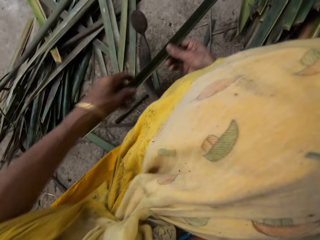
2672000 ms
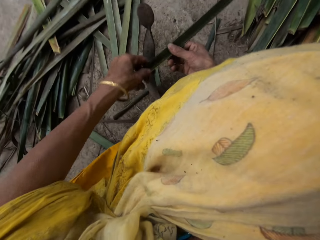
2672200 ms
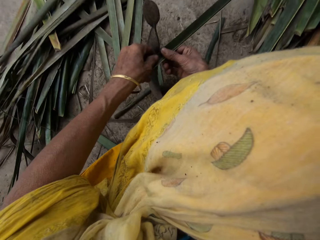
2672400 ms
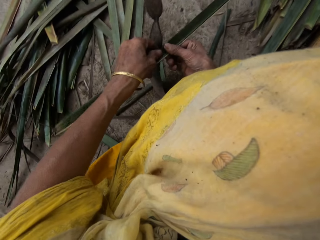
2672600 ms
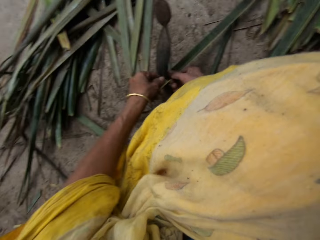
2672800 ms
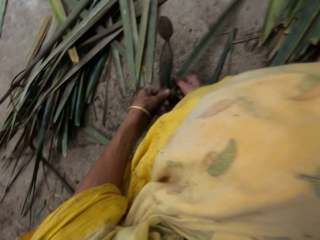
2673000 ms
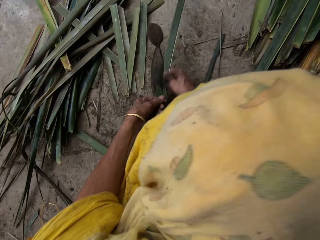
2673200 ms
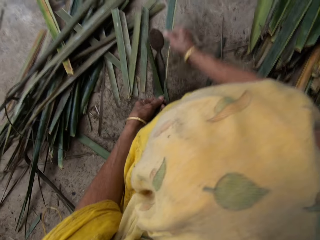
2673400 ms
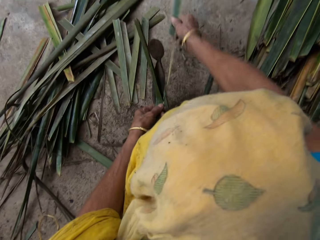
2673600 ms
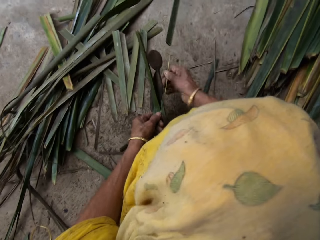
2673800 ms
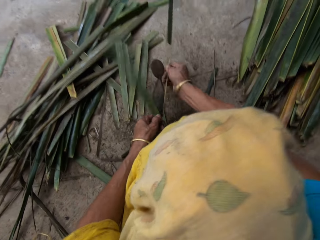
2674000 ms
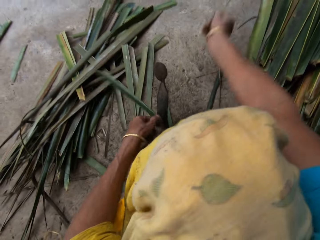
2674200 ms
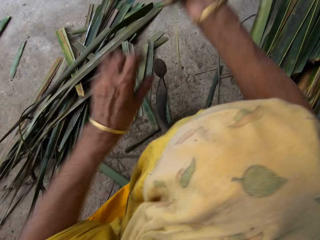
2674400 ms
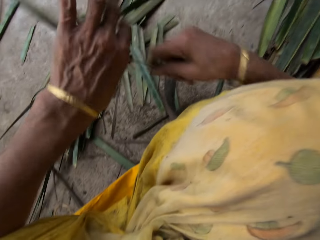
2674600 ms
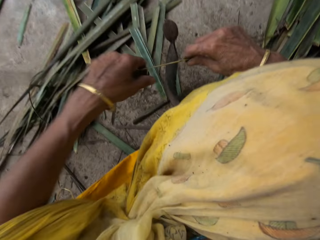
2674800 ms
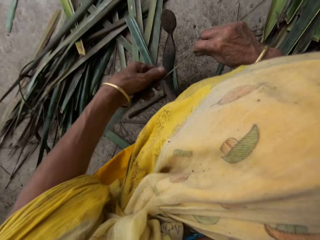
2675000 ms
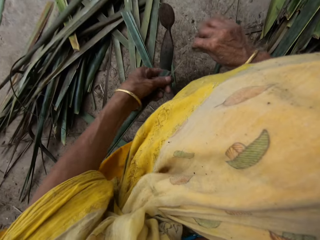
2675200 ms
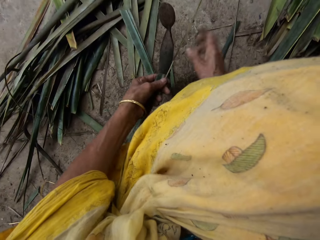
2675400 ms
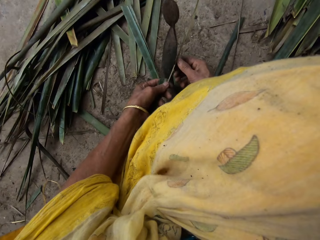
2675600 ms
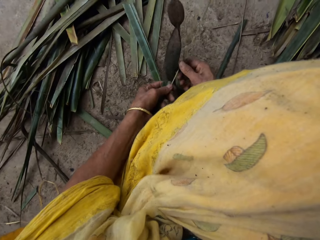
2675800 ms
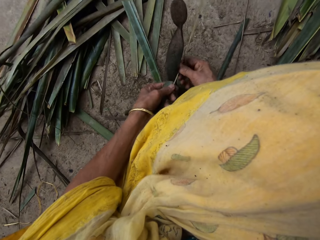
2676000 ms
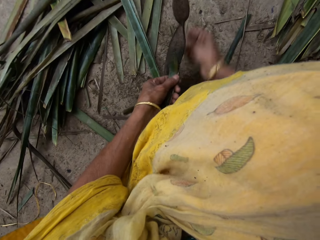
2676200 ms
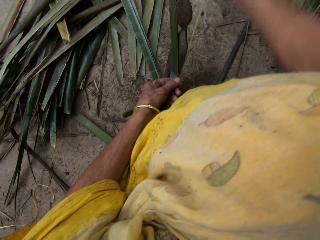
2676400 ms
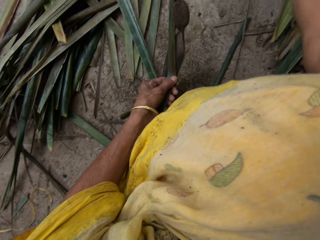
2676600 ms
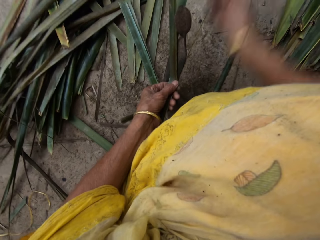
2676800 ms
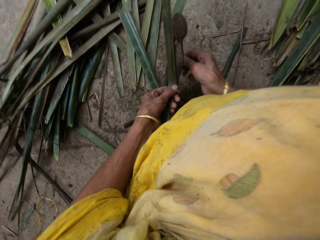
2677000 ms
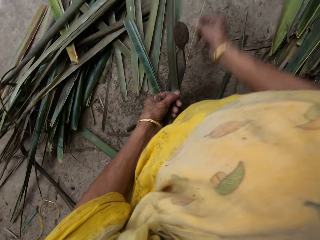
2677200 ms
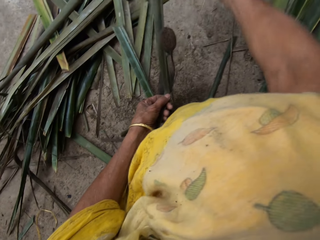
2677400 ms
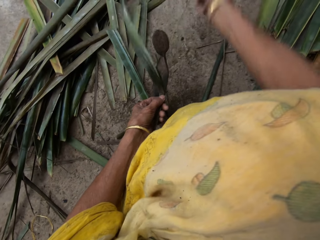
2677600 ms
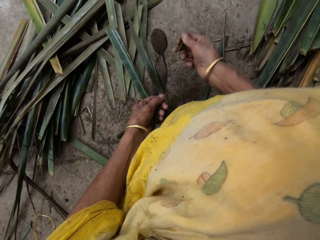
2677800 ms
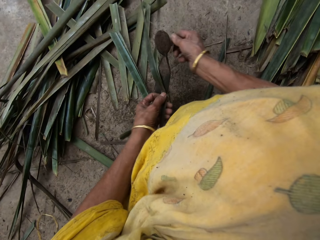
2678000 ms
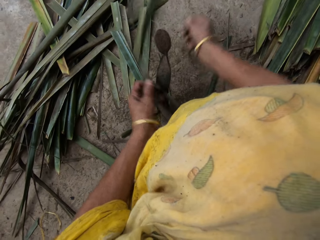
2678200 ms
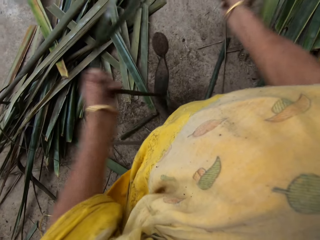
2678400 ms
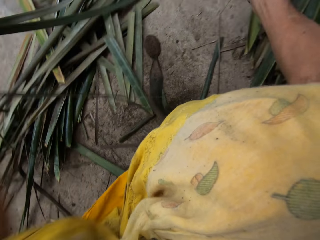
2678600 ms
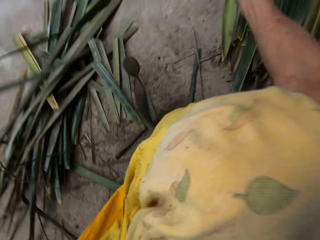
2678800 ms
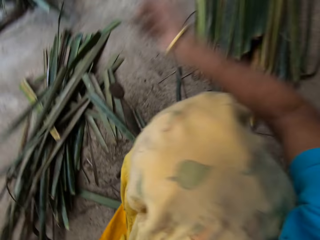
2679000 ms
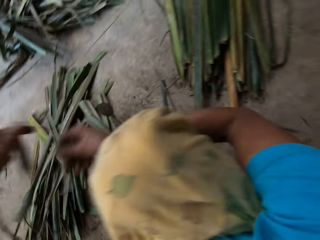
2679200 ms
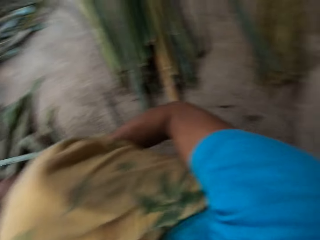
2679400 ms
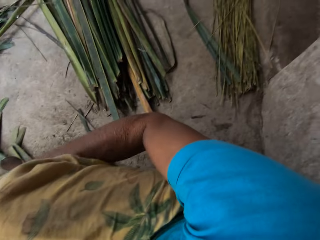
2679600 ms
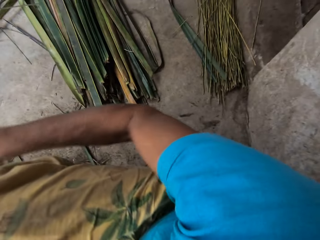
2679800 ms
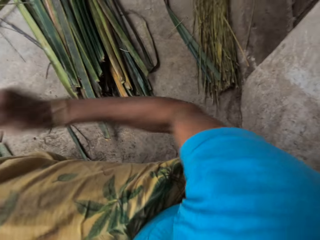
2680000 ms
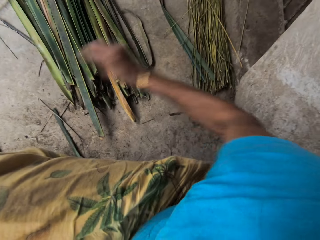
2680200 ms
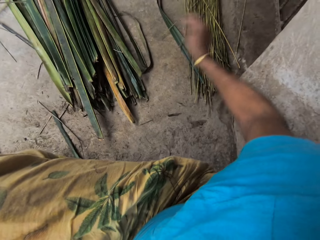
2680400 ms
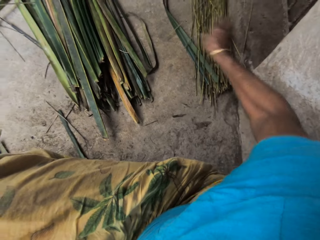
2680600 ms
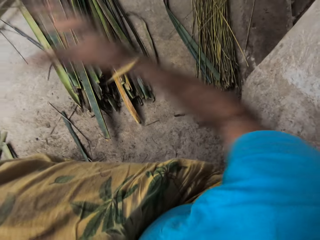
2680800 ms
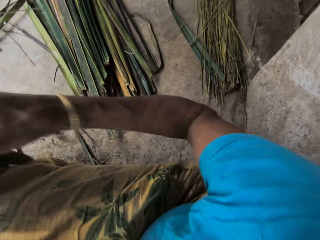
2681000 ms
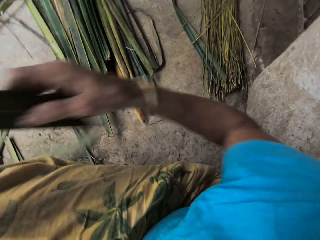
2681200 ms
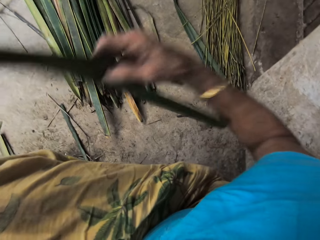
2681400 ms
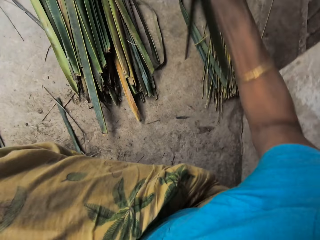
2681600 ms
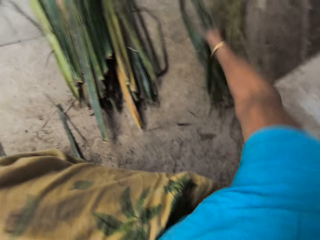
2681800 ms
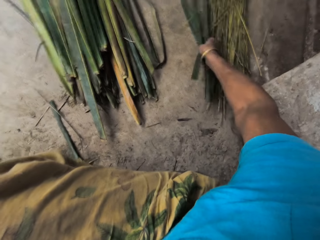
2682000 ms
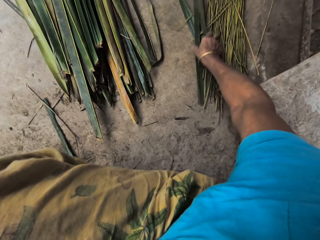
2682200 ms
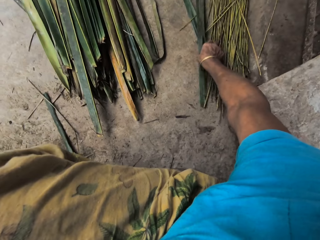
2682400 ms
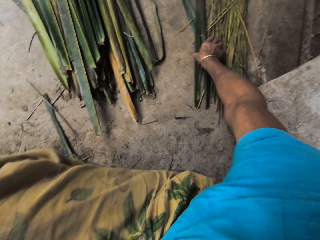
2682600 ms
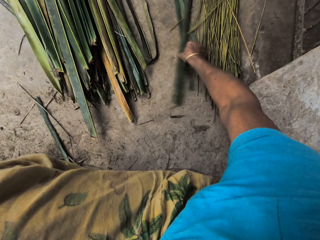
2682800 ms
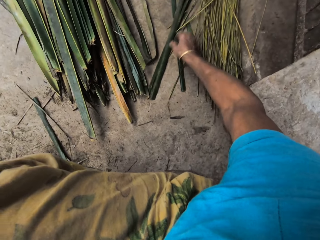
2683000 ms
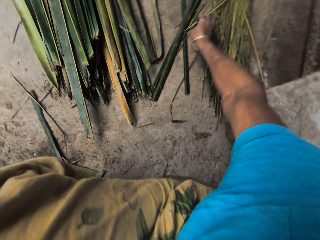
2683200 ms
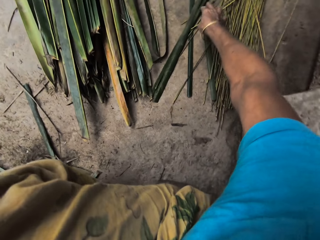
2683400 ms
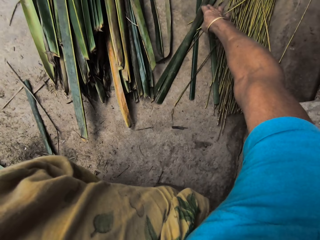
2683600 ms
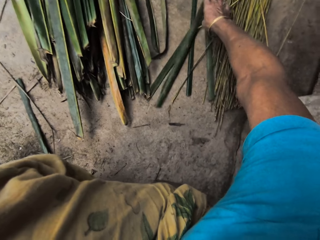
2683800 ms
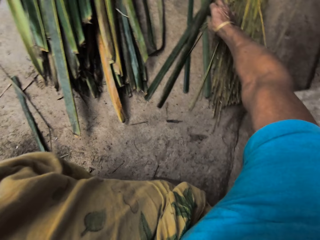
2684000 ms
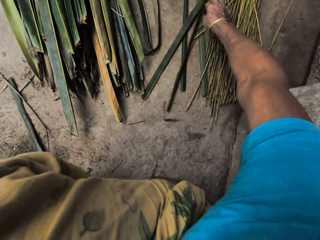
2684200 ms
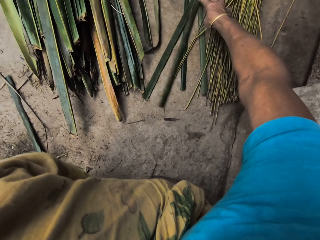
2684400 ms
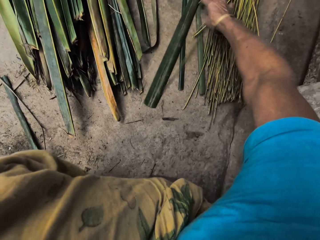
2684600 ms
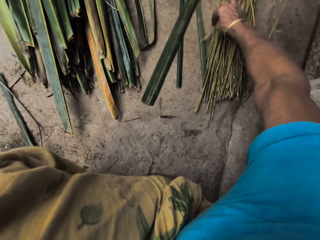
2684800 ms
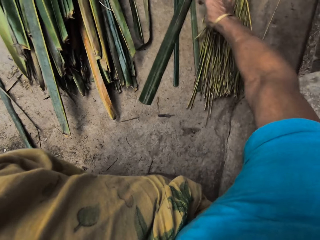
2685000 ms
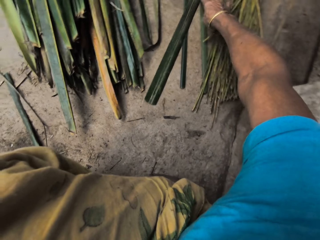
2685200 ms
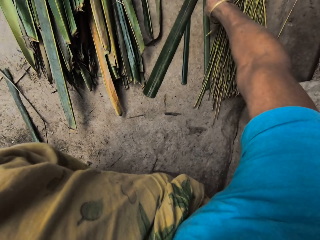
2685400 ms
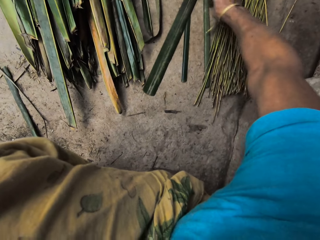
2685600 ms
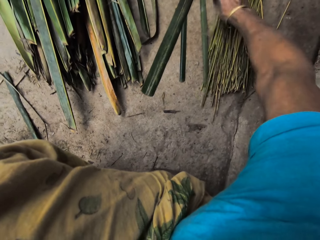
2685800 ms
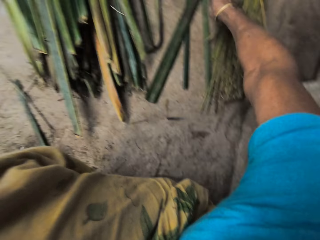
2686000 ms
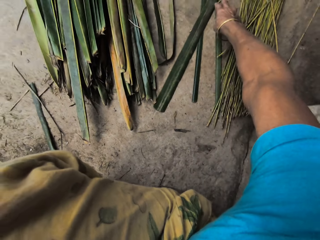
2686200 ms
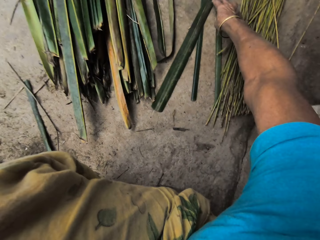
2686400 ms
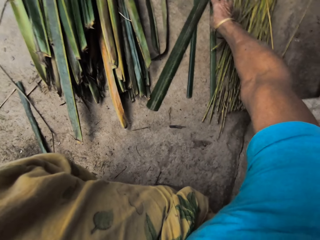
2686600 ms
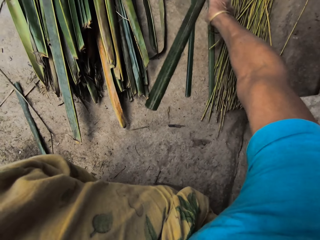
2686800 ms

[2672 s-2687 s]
The camera wearer holds the leaf in her left hand with her right hand. She slices the leaf in her hands on the leaf slicer on the floor. She holds a stalk in her right hand with her left hand. She slices the leaf in her hands on the leaf slicer on the floor. She holds the stalk in her right hand with her left hand. She drops the stalk in her right hand on the stalks on the floor. She holds the leaf in her left hand with her right hand. She drops the leaf on the floor with her right hand. She moves the leaves on the floor with her right hand. She moves the stalks on the floor with her right hand.

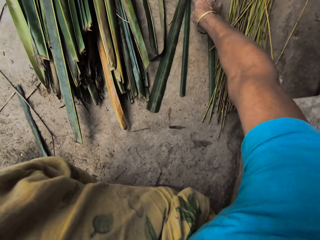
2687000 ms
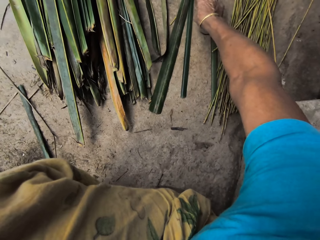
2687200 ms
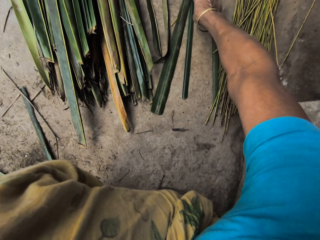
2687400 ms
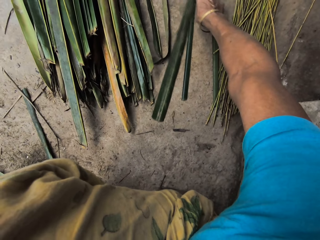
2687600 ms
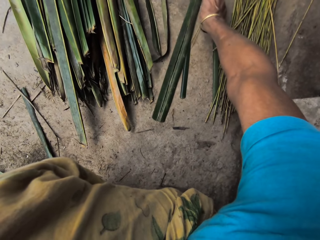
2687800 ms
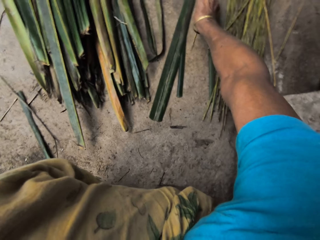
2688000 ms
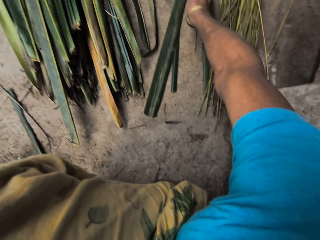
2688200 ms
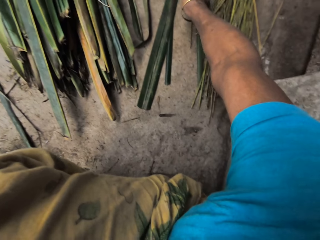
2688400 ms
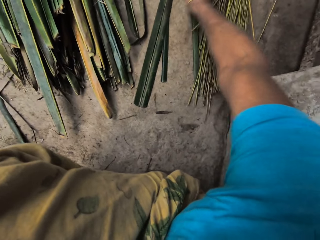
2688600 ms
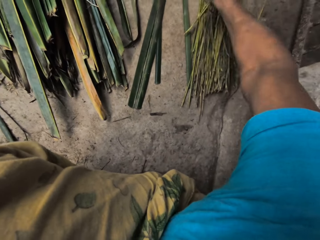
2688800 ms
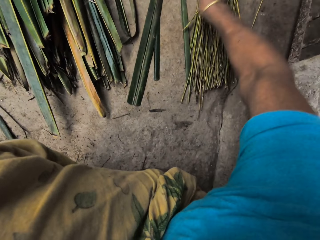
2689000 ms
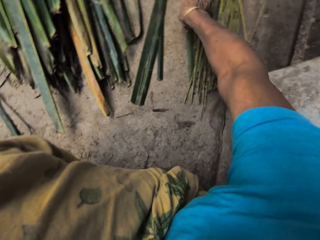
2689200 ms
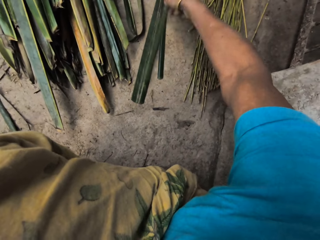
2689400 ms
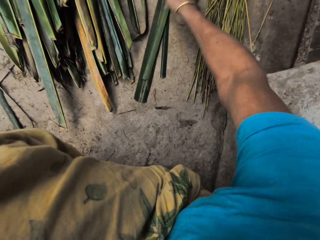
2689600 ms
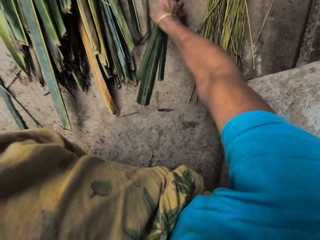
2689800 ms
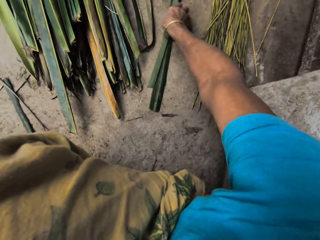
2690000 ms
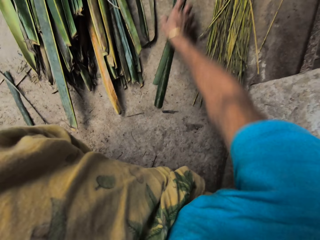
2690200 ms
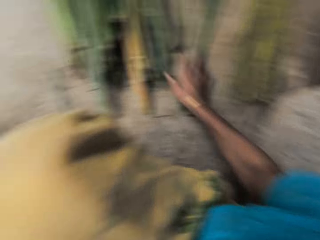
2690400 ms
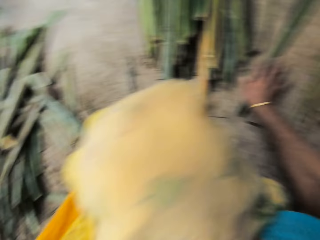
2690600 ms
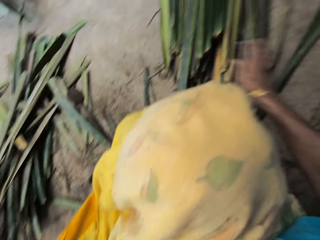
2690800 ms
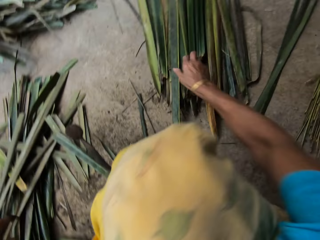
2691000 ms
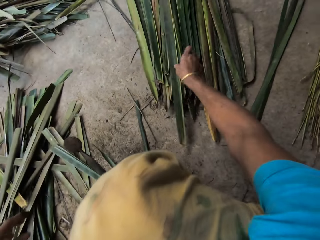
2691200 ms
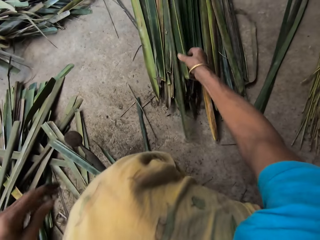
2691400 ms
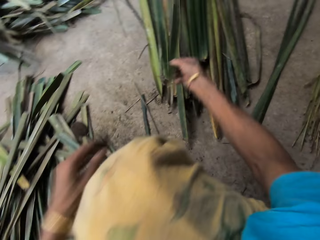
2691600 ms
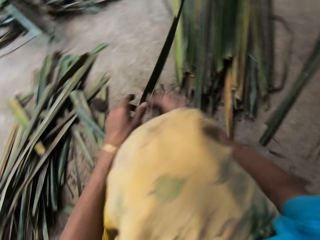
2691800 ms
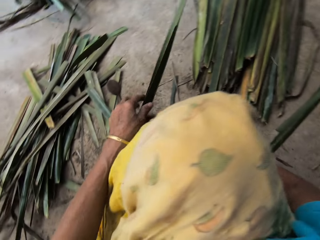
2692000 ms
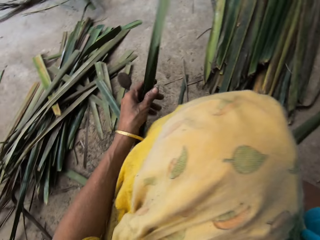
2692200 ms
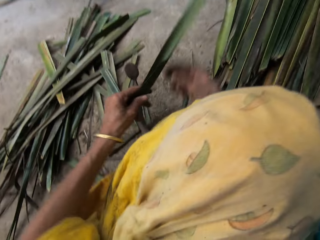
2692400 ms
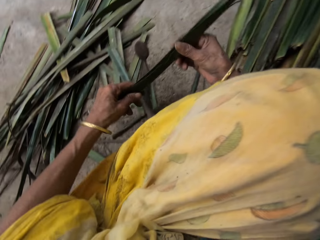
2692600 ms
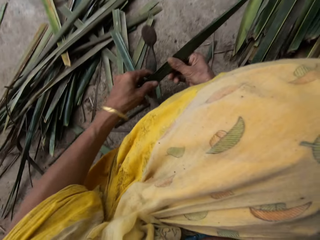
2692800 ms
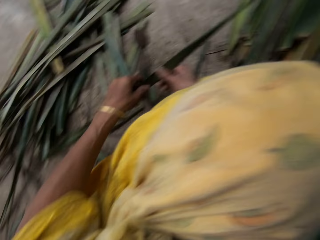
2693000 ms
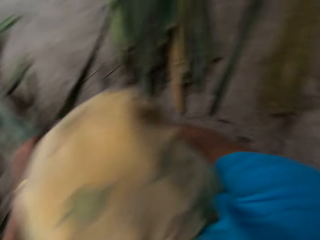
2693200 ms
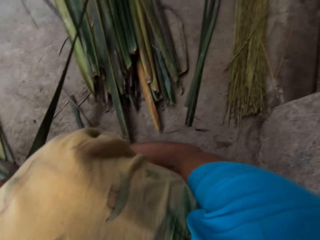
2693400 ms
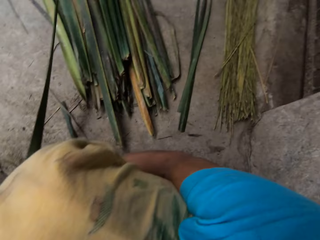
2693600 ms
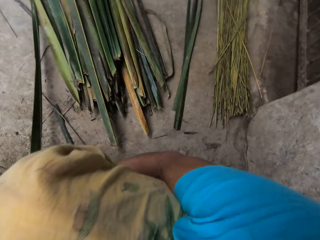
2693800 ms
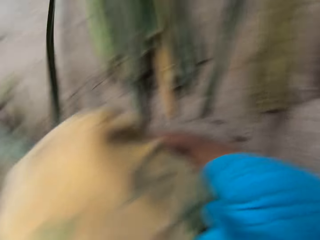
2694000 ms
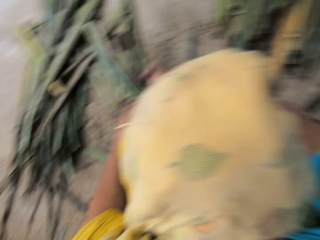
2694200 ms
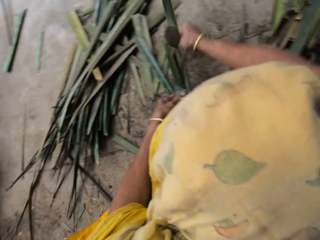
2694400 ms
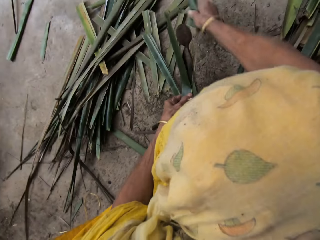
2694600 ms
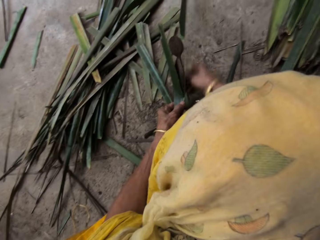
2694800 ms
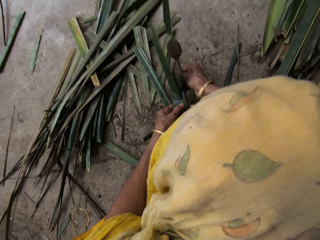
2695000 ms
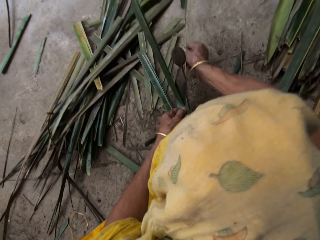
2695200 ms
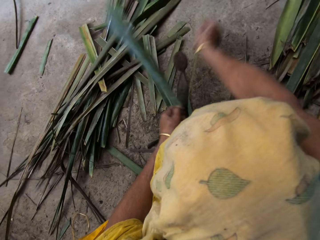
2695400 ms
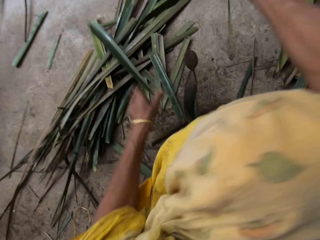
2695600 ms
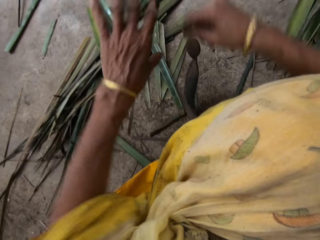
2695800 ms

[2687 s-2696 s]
The camera wearer moves a stalk on the floor with her right hand. She packs the leaves on the floor with her right hand. She picks a leaf on the leaves on the floor with her right hand. She holds the leaf in her right hand with her left hand. She slices the leaf in her hands on the leaf slicer on the floor.
